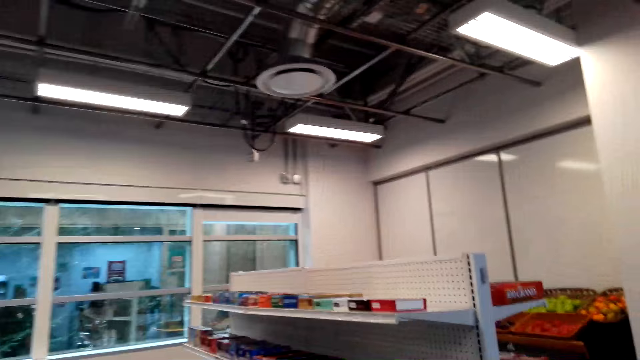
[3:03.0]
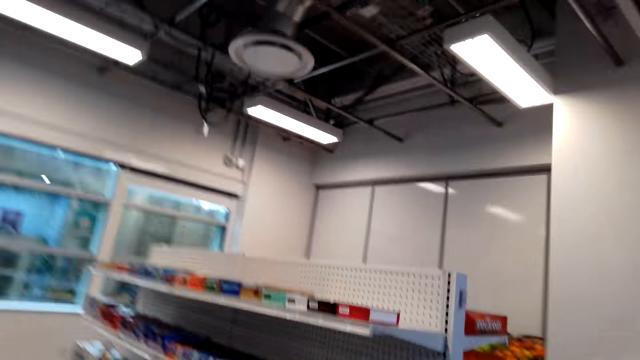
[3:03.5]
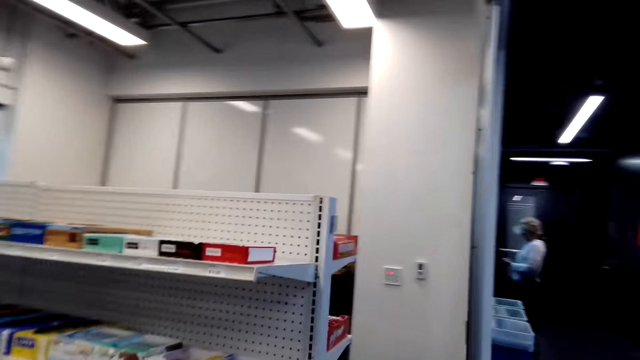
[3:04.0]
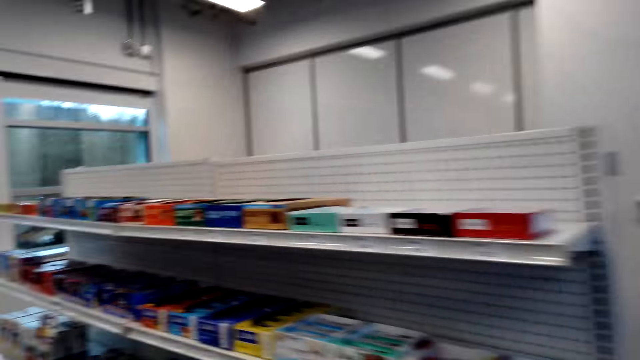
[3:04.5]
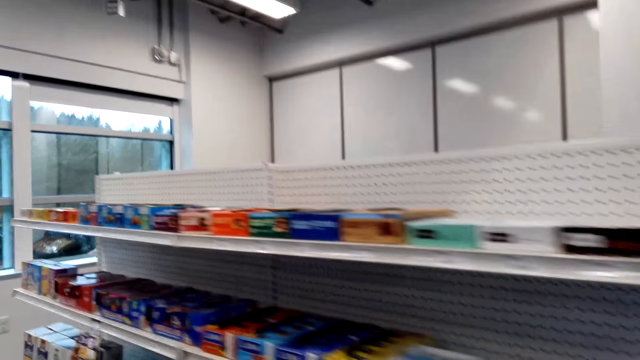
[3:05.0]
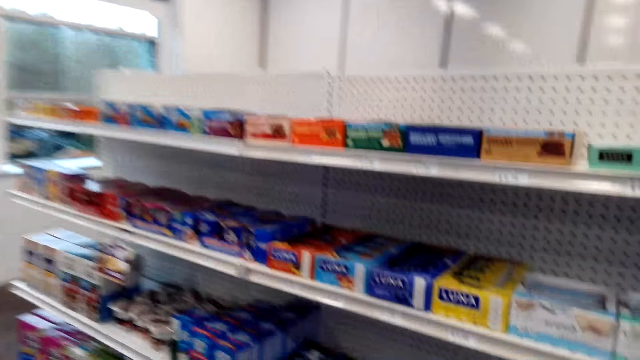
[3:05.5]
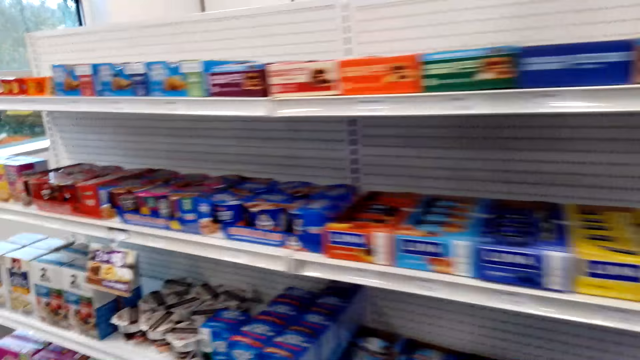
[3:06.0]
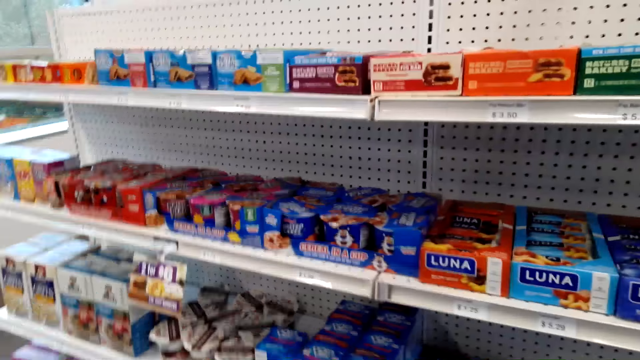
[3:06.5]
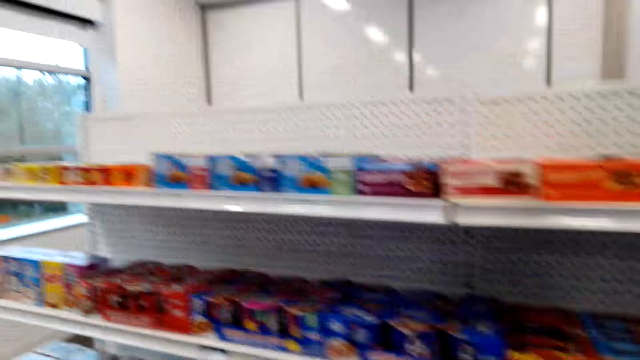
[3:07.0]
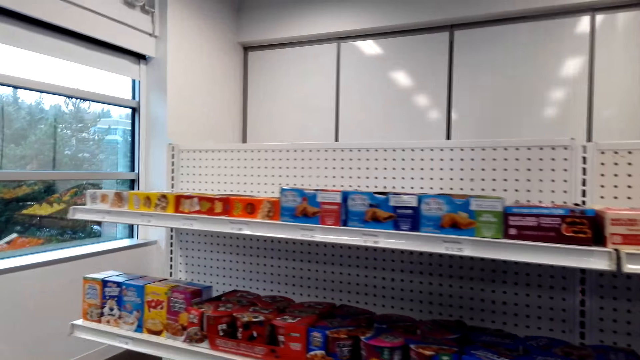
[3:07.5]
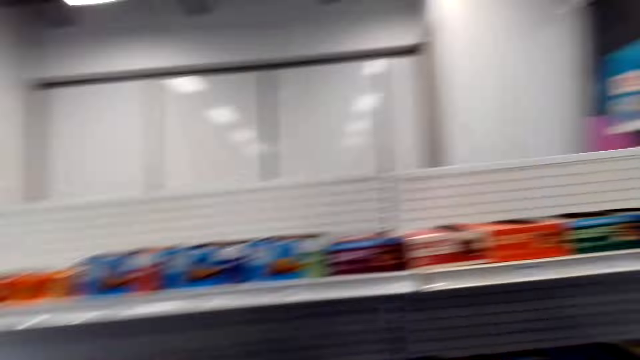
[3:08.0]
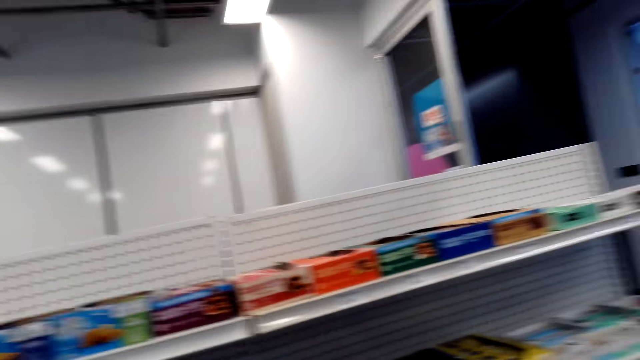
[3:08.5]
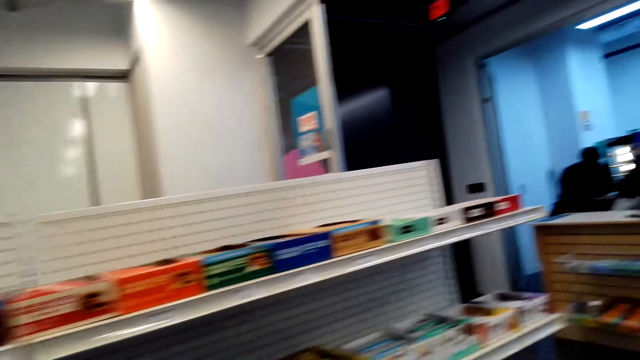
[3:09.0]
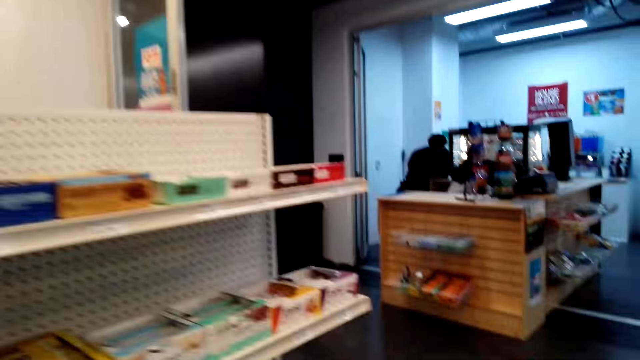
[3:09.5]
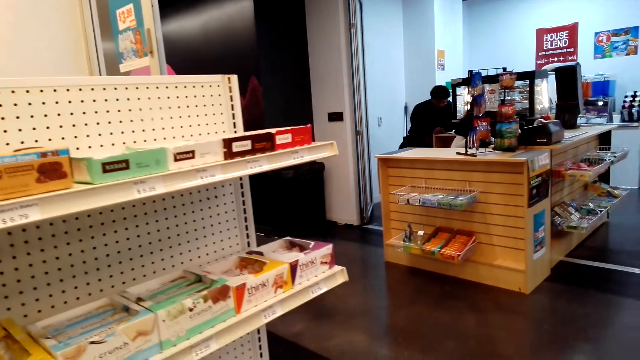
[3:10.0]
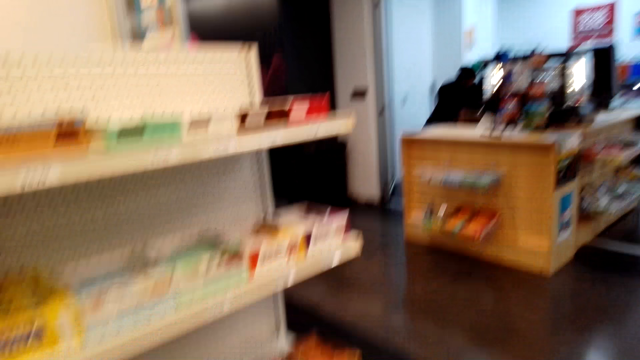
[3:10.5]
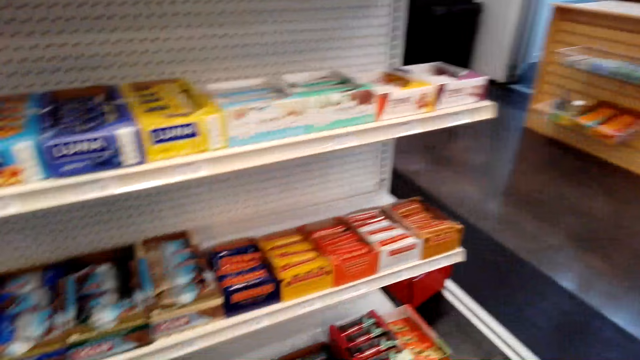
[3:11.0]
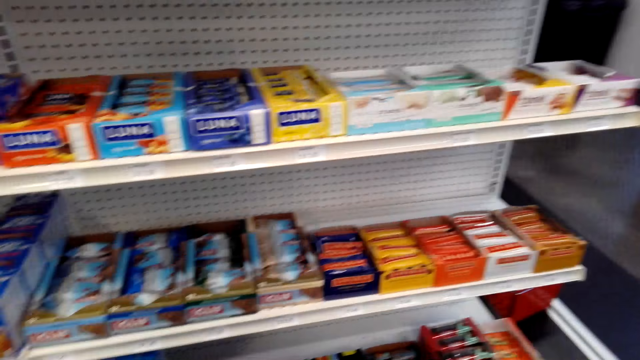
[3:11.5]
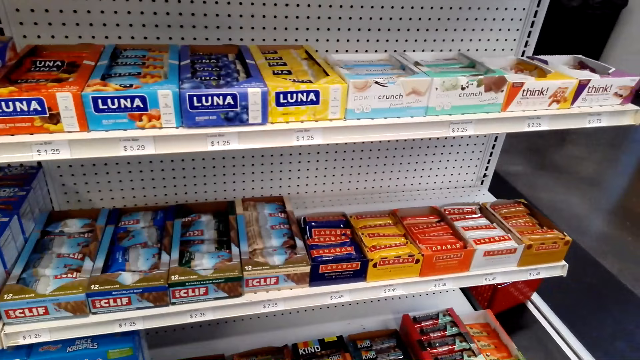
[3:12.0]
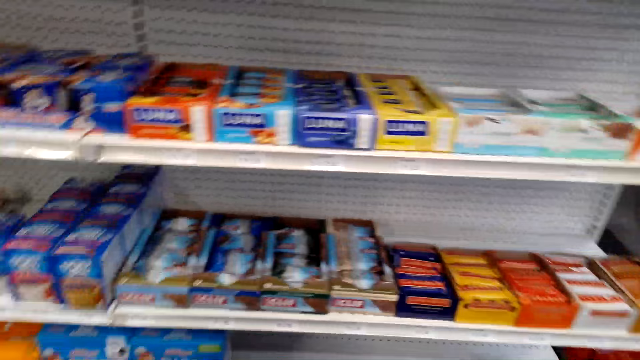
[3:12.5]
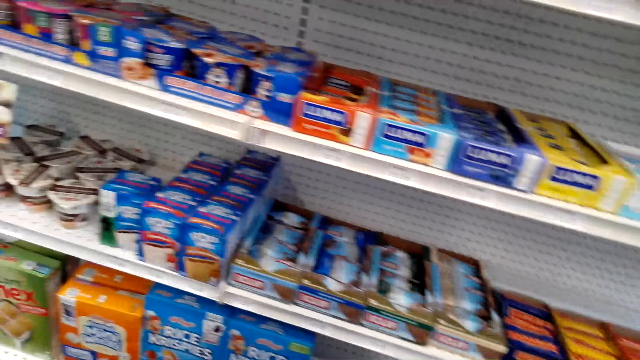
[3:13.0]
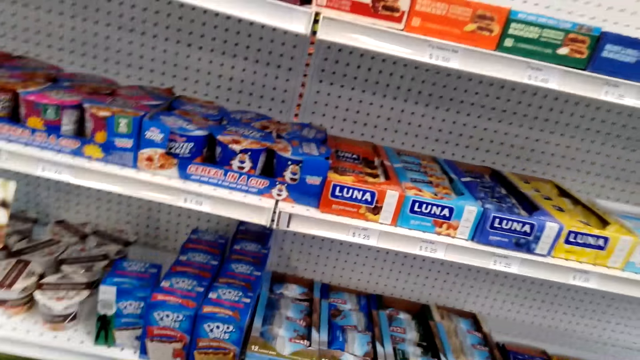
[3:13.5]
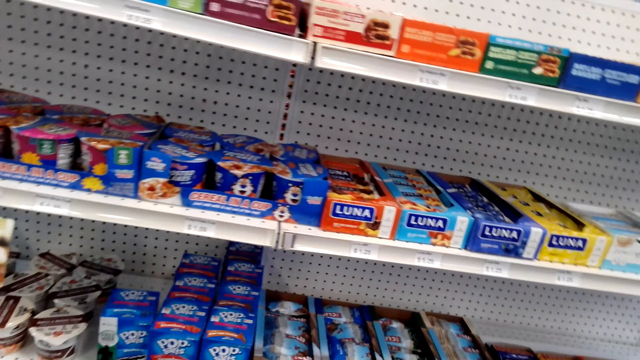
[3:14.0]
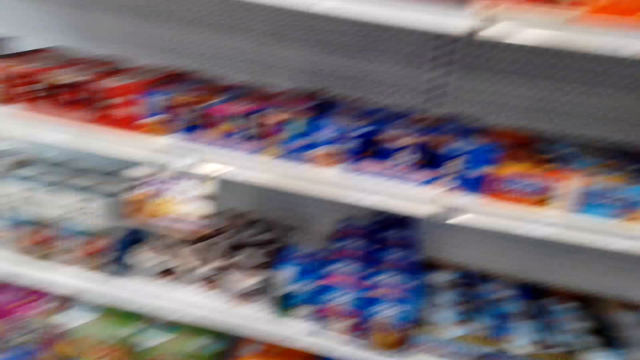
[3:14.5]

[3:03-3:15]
The camera wearer walks around the shelves. They look at the items.

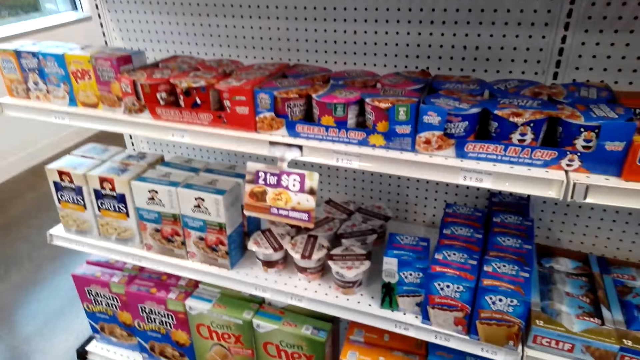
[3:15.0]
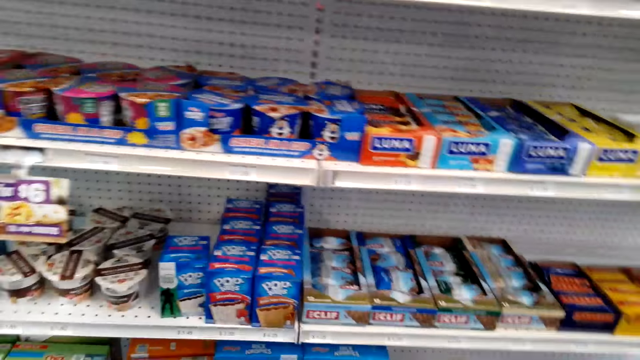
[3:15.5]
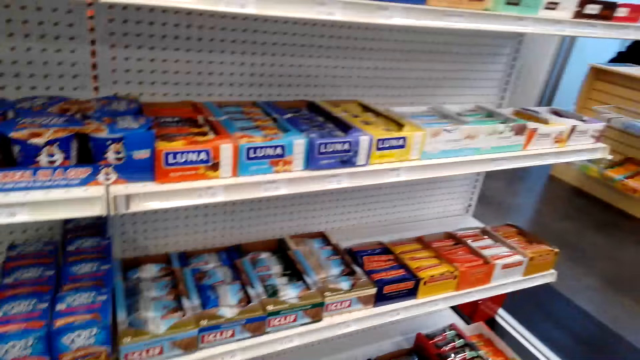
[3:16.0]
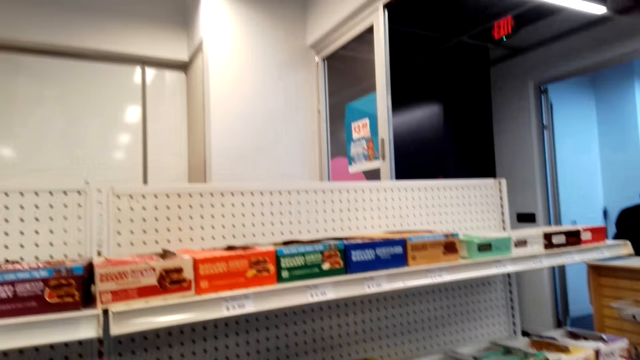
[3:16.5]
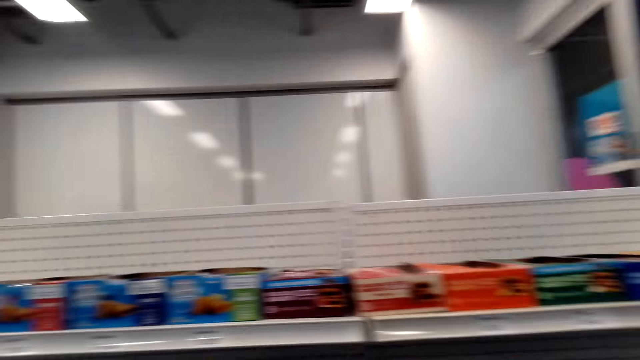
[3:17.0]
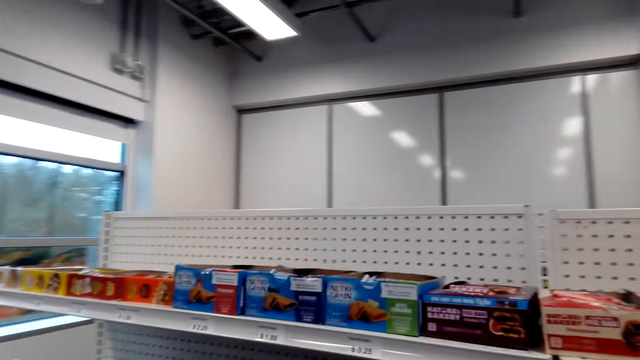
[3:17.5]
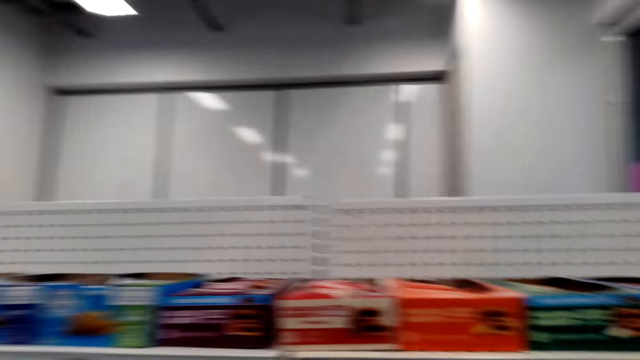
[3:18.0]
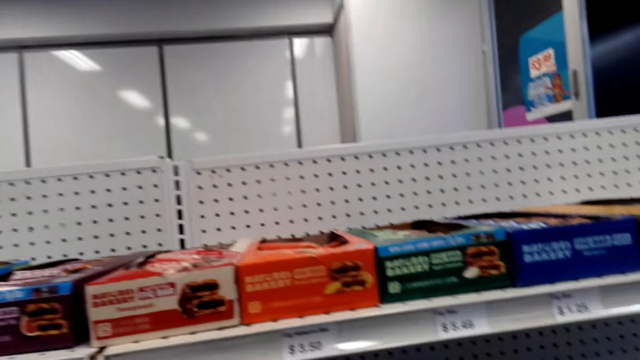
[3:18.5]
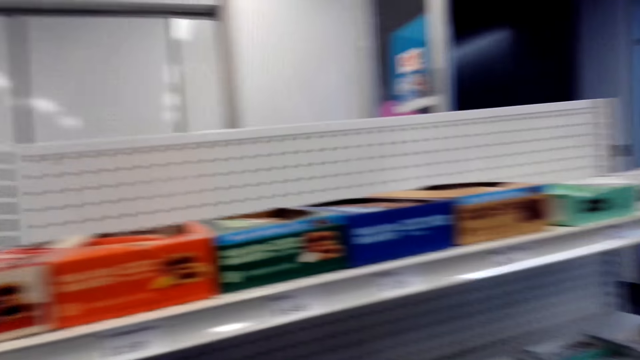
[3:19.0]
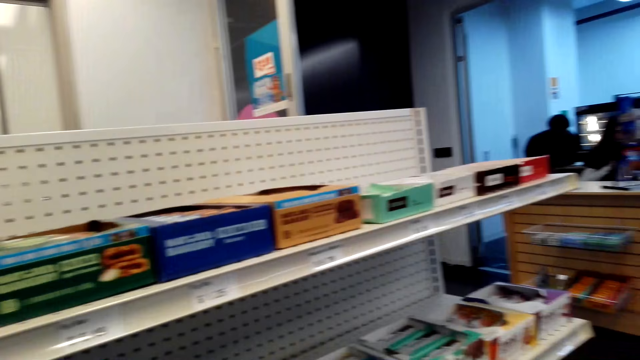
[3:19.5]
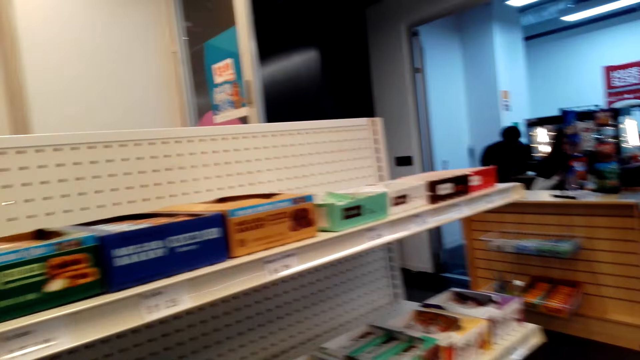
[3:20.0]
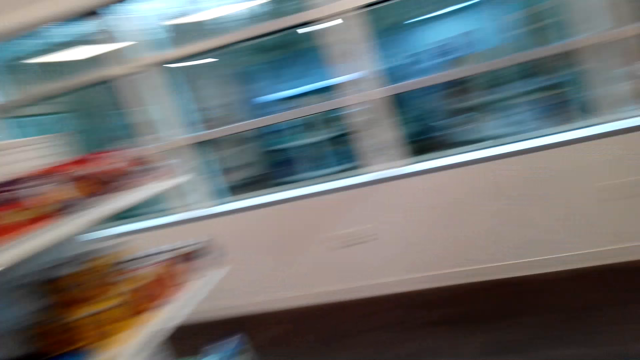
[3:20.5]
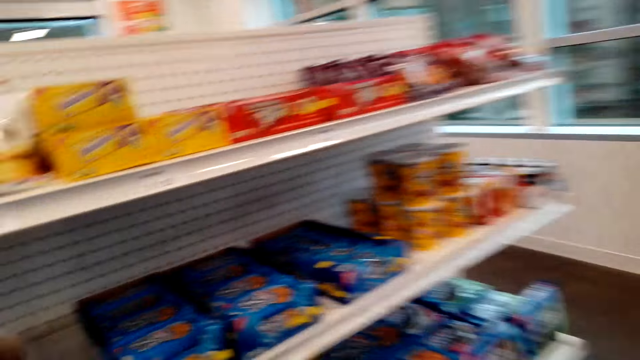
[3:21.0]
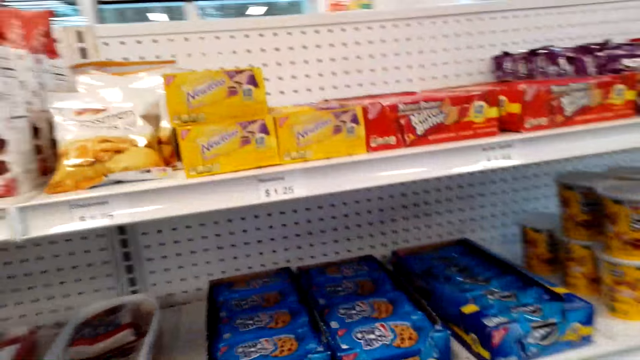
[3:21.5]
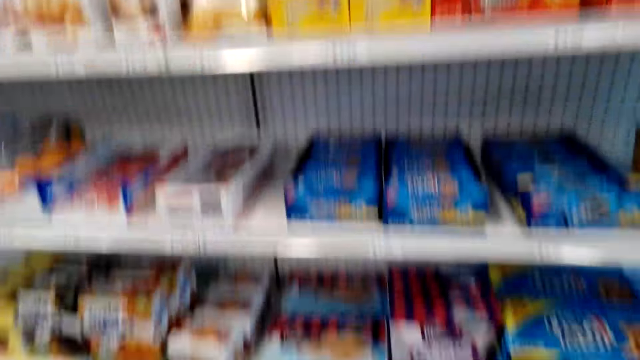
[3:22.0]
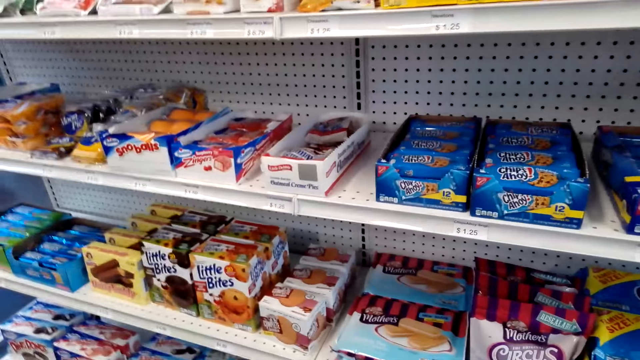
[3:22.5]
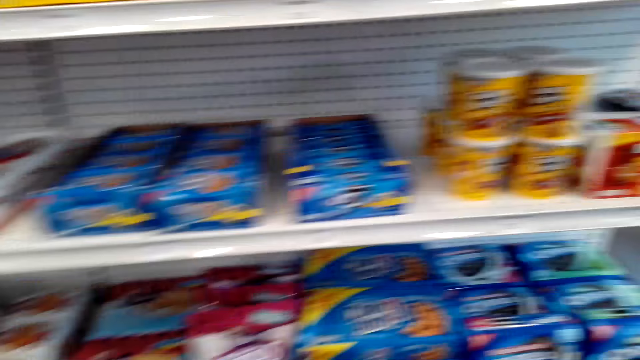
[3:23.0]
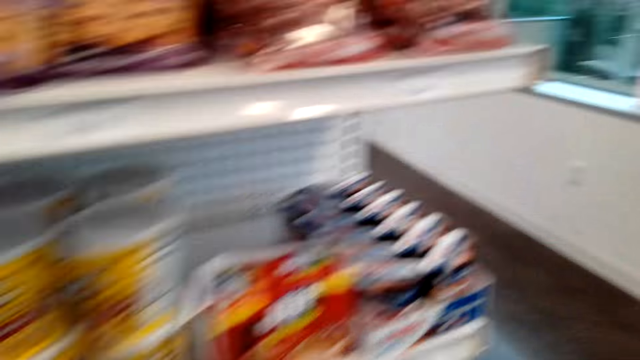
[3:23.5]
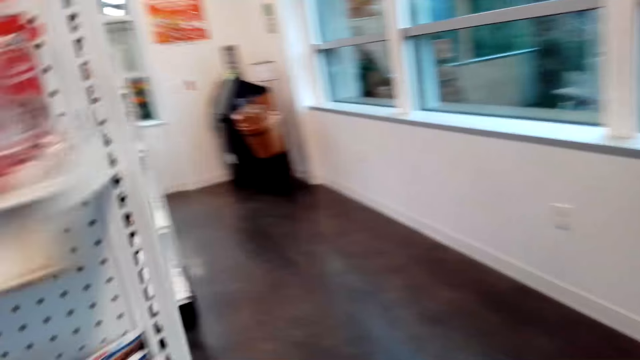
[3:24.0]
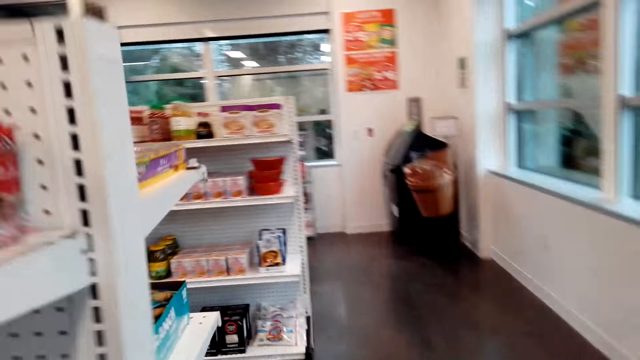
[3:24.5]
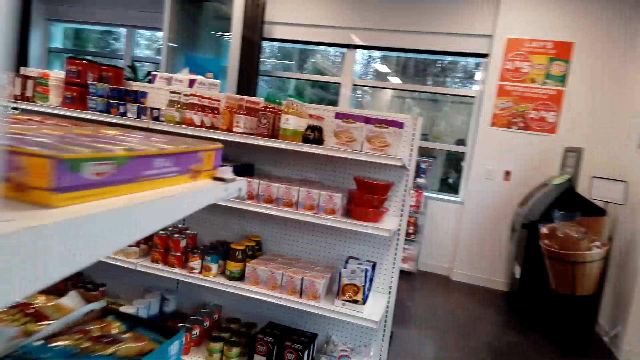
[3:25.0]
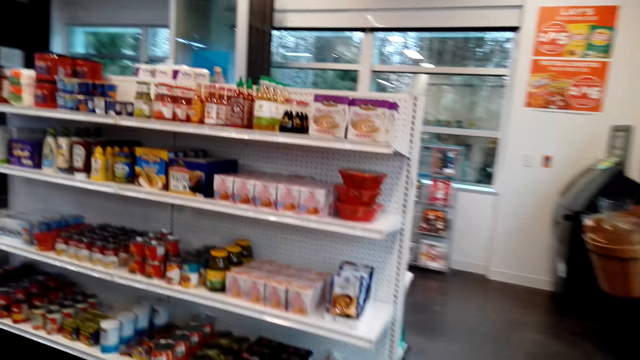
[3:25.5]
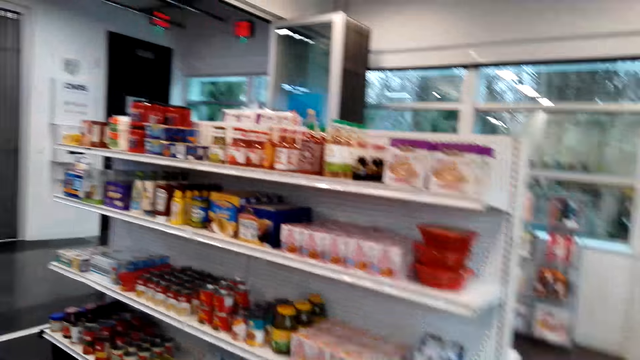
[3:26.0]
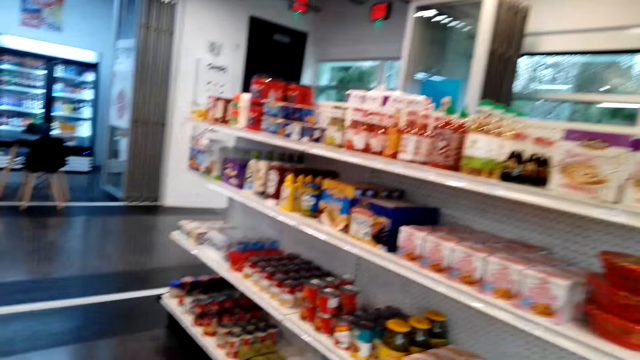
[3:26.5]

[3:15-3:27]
The camera wearer walks.
